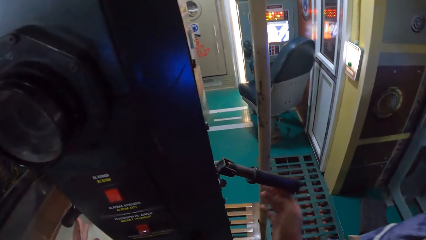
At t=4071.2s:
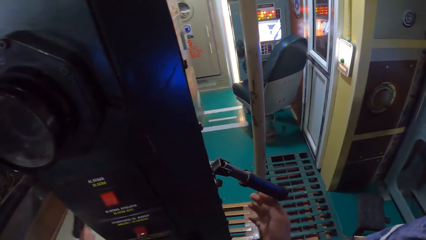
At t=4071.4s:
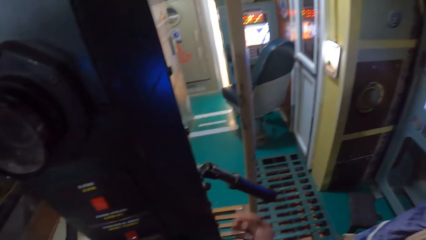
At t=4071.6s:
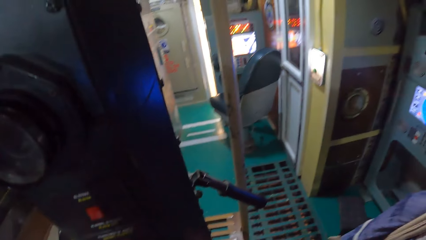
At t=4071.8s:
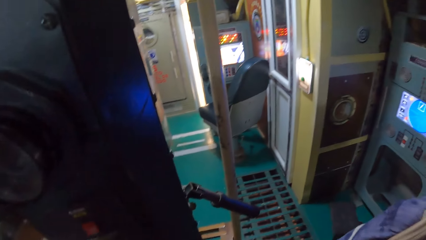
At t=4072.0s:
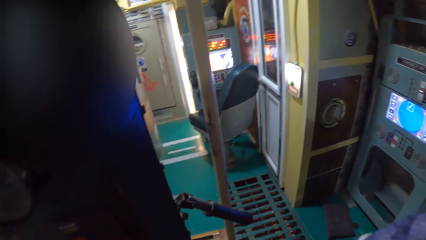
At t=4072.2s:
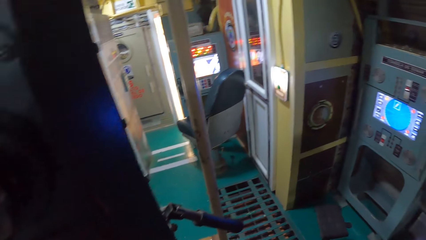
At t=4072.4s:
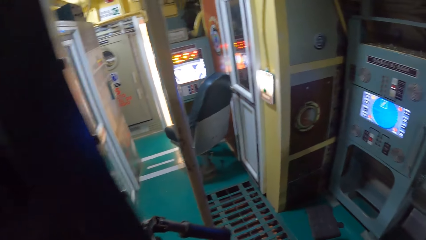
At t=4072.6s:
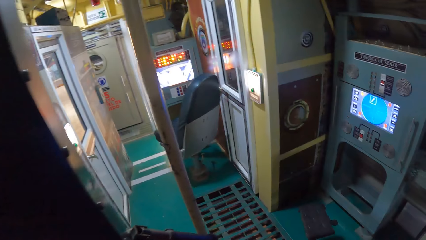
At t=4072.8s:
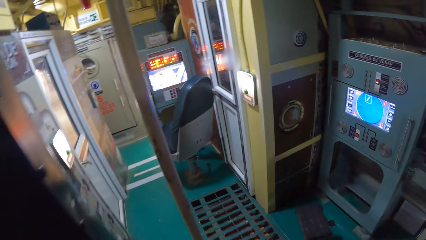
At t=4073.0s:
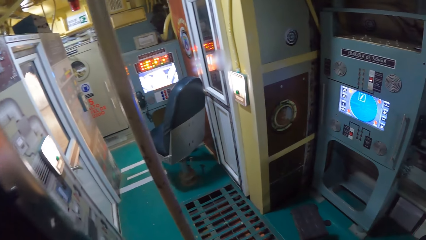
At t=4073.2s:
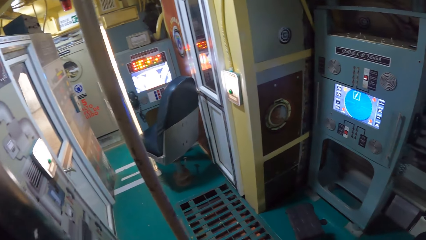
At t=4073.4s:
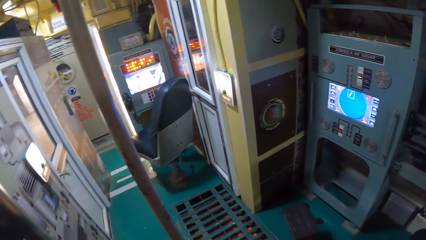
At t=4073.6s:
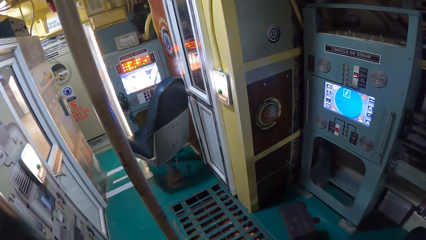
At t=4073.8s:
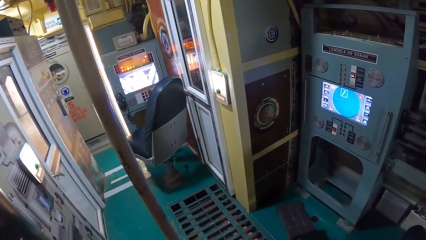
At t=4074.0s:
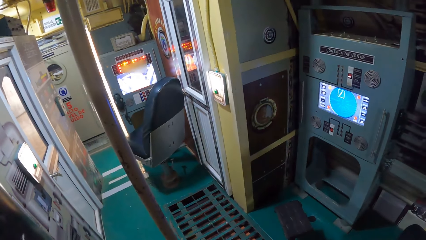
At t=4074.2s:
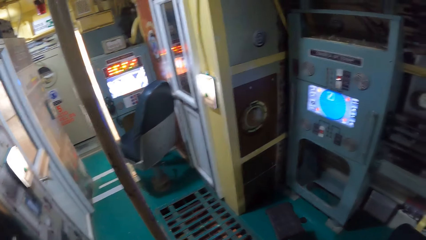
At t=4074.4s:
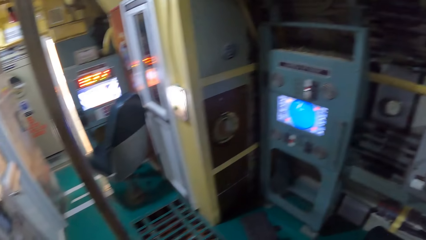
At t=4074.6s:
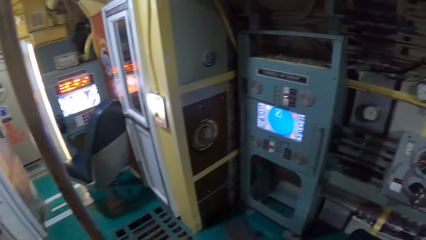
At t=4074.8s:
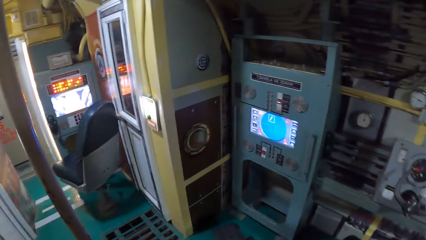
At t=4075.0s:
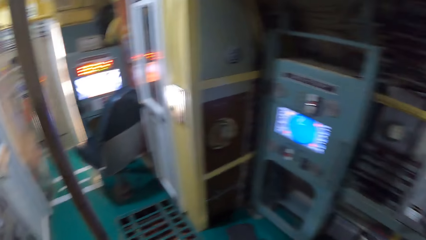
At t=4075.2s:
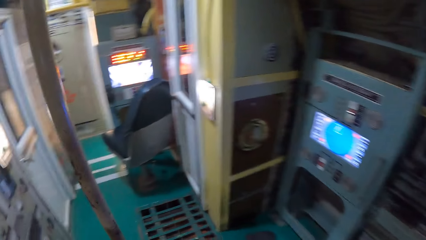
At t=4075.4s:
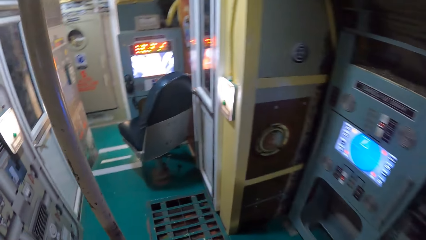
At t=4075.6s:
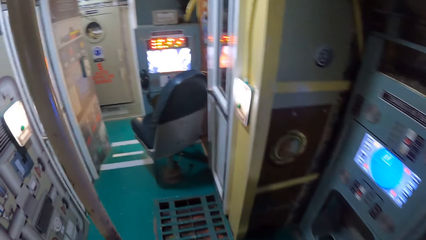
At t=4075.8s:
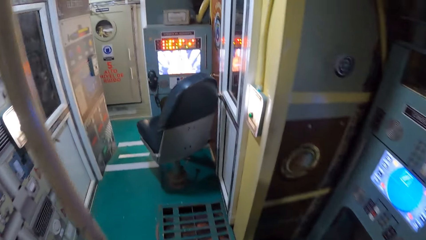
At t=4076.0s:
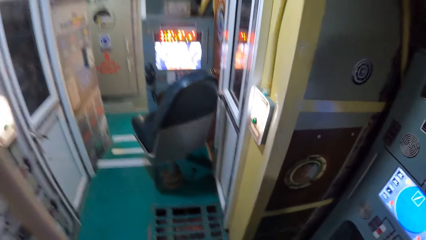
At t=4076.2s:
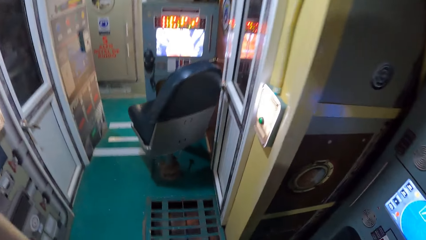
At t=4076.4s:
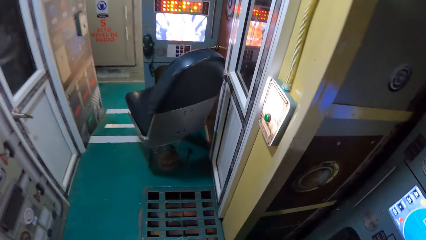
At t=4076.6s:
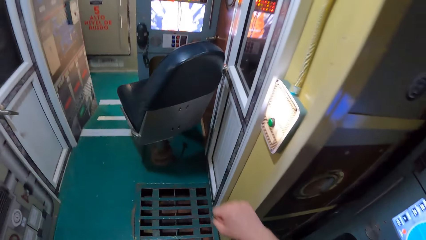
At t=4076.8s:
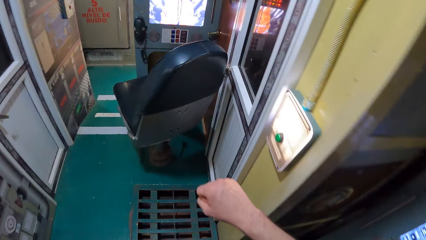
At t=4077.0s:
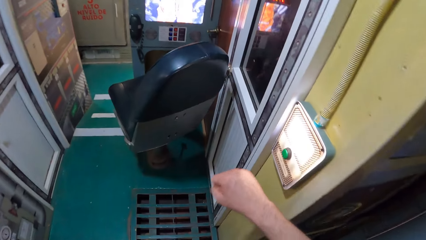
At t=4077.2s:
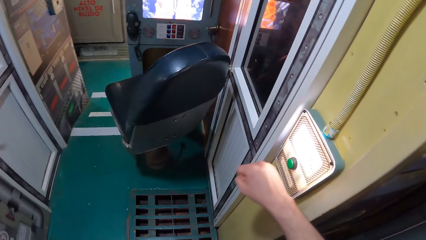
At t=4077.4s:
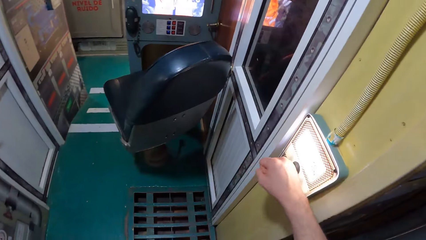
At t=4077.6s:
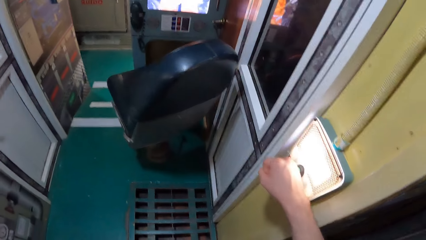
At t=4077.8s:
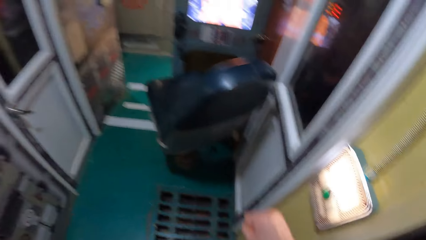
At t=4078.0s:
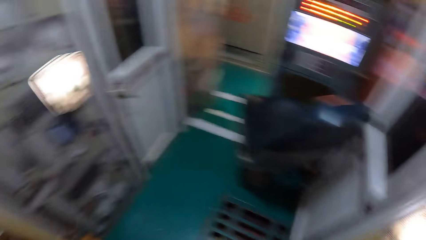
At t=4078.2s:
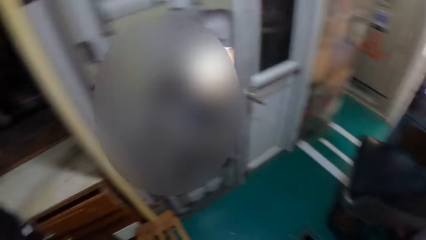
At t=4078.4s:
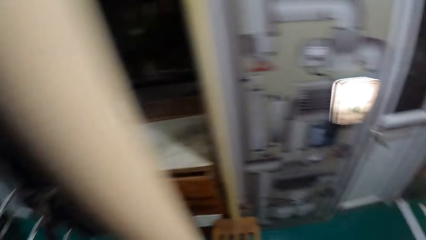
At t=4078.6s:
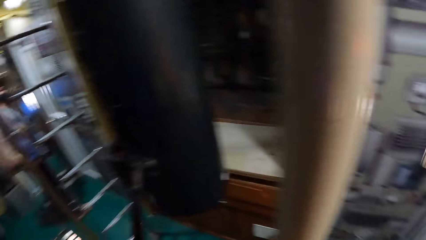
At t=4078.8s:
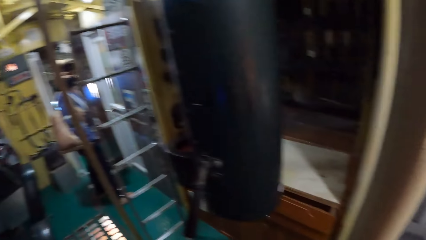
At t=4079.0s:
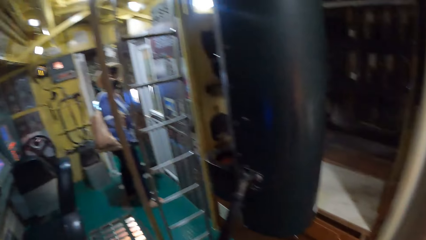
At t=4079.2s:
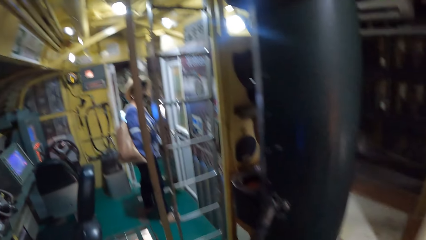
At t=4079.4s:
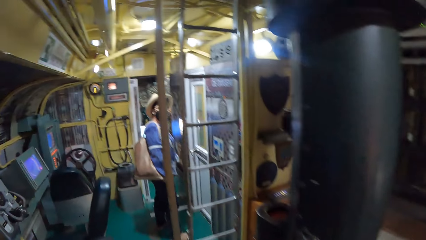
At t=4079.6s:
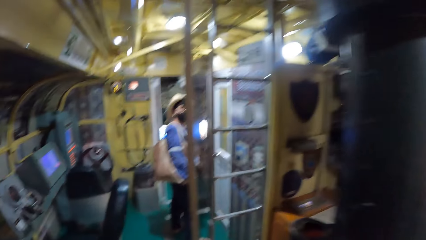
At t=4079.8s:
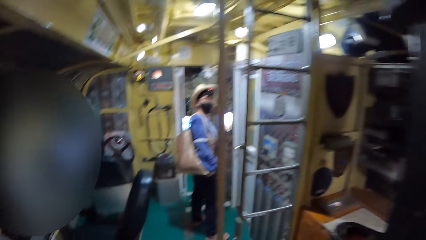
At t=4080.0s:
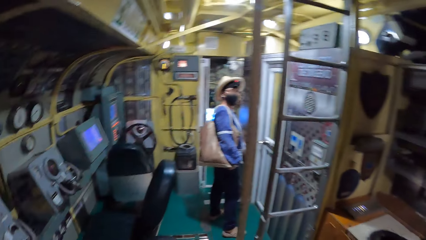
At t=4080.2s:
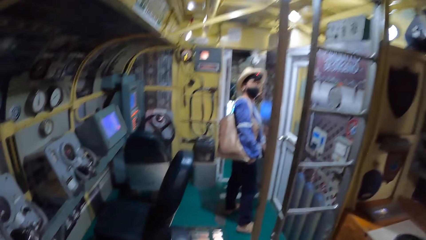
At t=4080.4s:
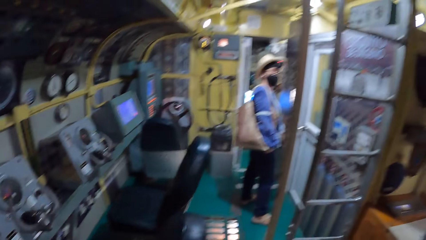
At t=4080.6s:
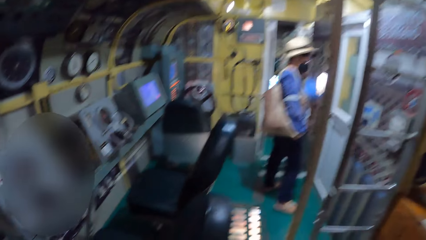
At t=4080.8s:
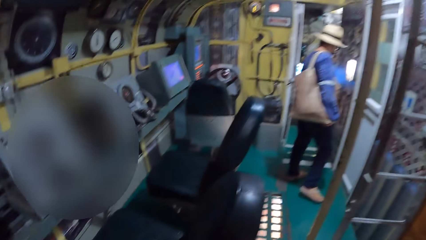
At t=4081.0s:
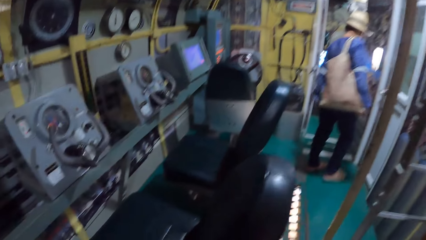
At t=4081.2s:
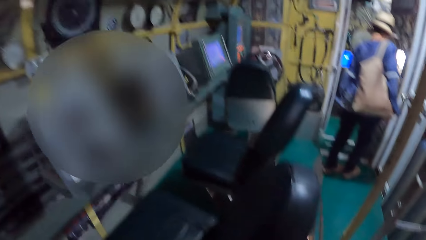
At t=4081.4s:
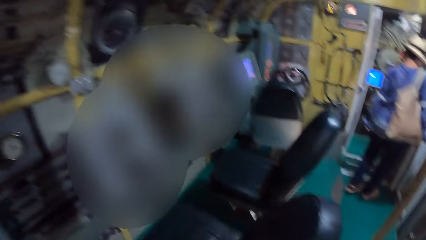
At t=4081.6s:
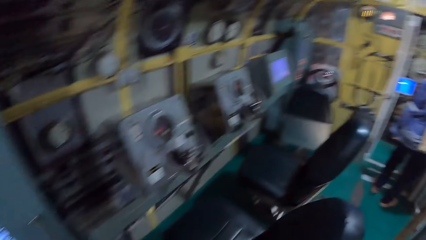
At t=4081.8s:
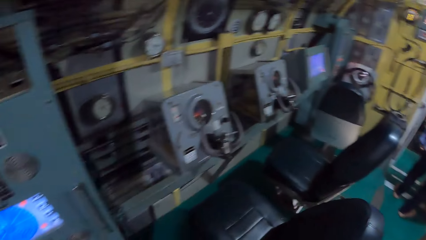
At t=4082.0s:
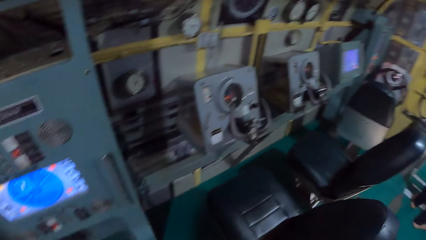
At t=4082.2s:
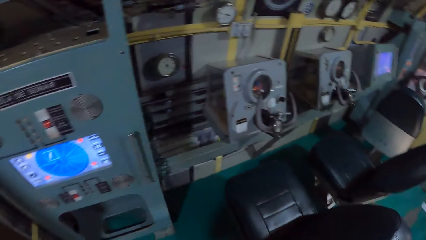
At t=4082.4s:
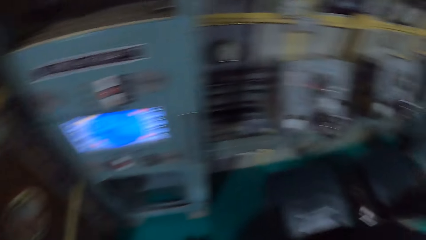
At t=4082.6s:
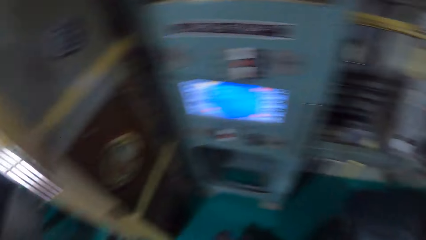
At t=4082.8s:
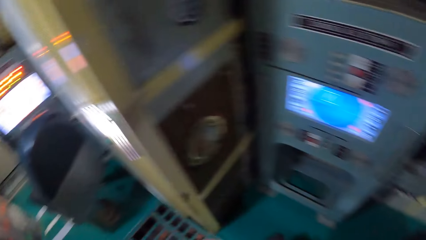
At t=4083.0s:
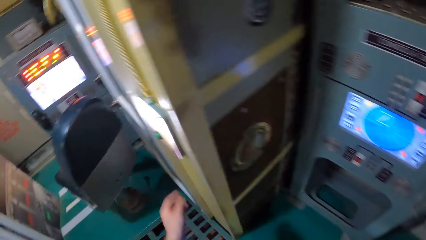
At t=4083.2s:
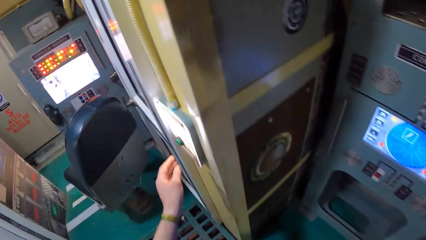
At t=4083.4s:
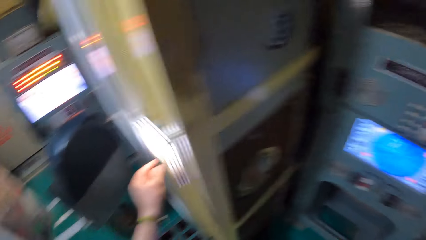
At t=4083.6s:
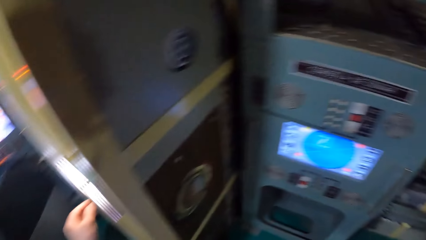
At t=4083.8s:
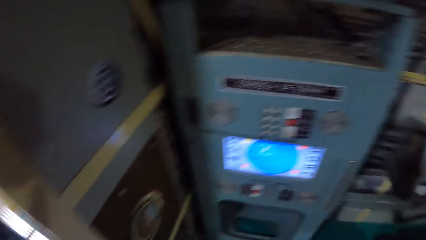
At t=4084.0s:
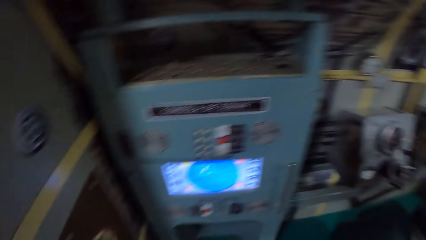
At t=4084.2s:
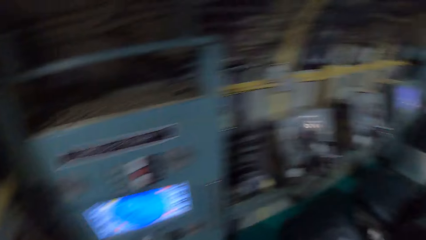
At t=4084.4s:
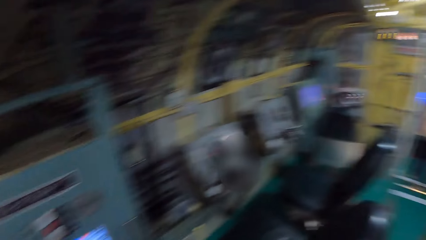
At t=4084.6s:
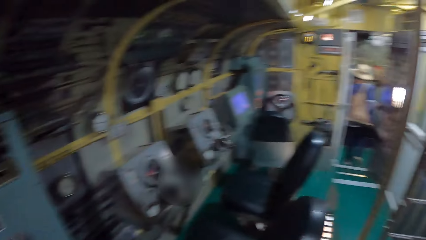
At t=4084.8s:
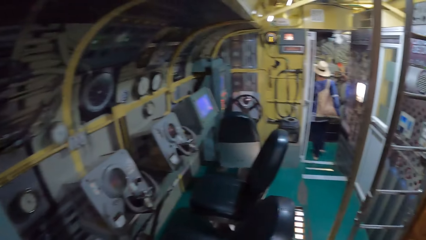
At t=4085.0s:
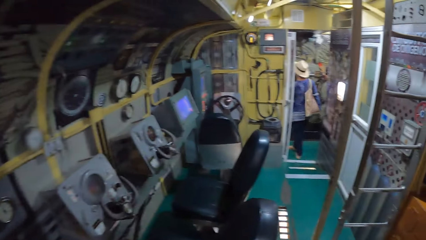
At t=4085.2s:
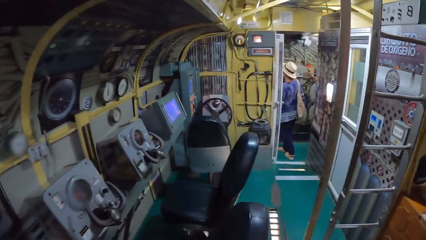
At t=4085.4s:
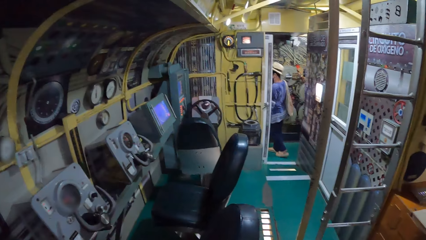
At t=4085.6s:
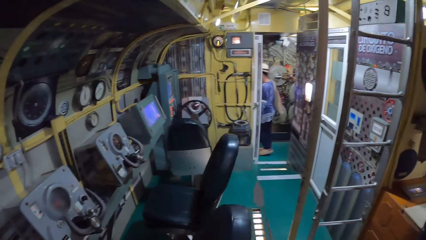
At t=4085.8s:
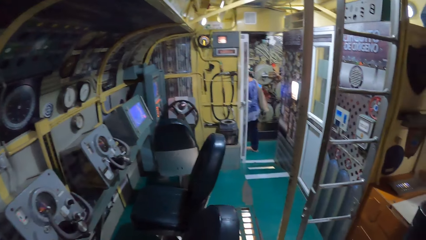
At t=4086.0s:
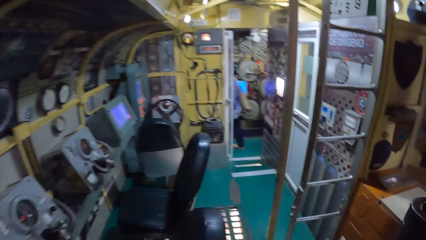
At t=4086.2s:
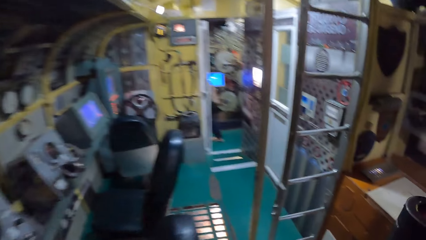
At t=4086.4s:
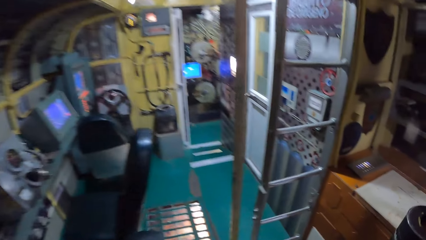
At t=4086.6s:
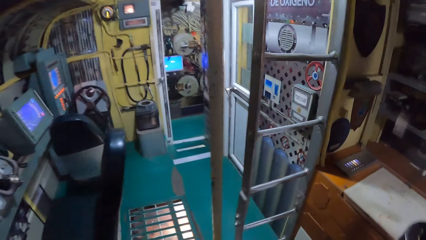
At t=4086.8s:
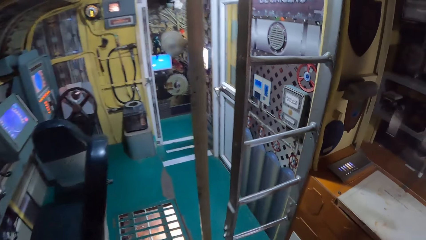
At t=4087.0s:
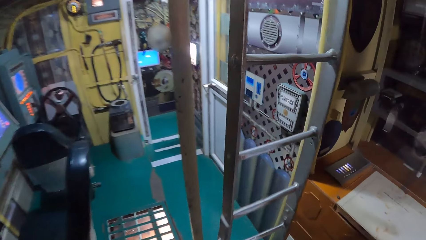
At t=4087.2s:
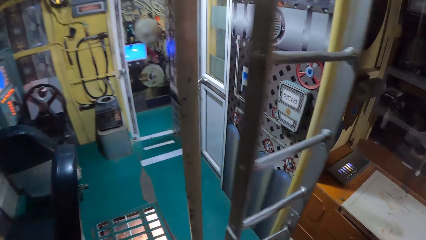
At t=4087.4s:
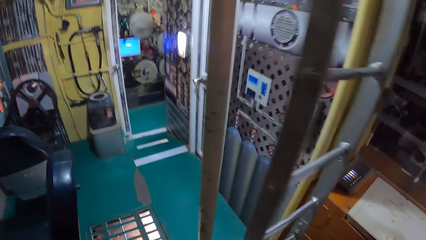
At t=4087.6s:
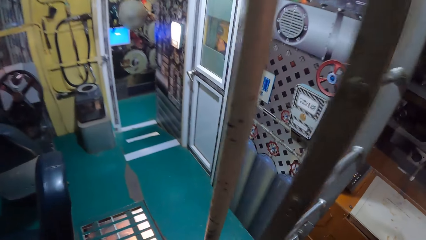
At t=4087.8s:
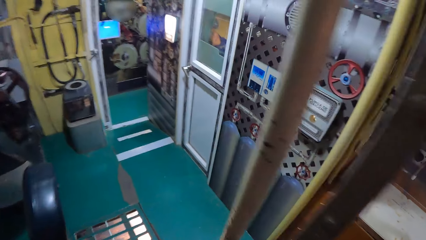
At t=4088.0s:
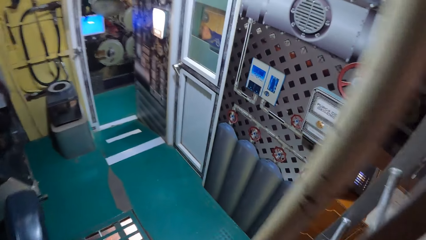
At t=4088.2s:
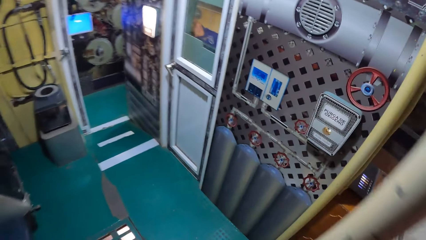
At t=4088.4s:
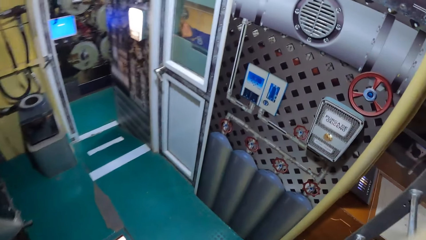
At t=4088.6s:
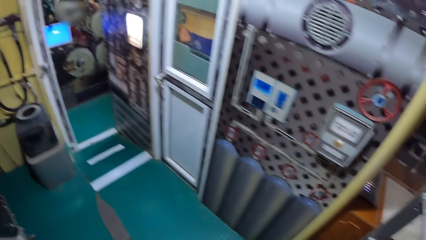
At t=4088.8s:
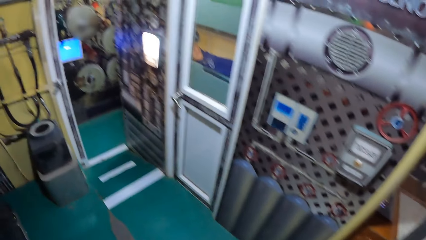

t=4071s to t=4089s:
The camera wearer drops the handles of the periscope with both hands. He lifts the handles. He walks around the room. He presses a green button on a light box on the wall with his right hand. He interacts with a woman. He presses the green button on the light box on the wall with his left hand. He holds the button. The woman walks out of a control room. The camera wearer walks around the room.
